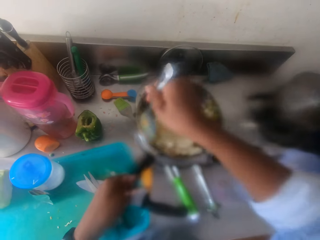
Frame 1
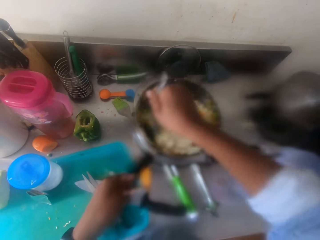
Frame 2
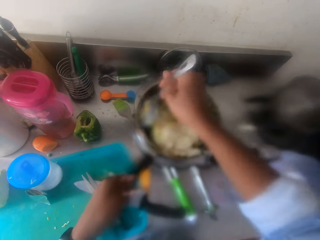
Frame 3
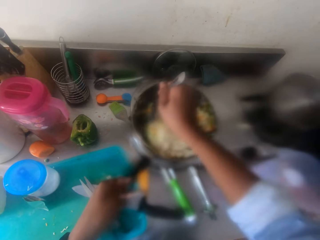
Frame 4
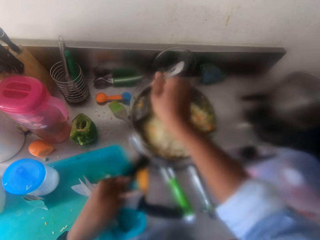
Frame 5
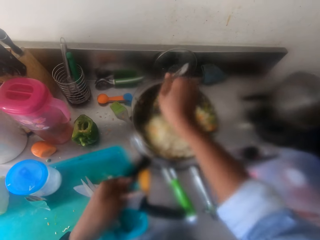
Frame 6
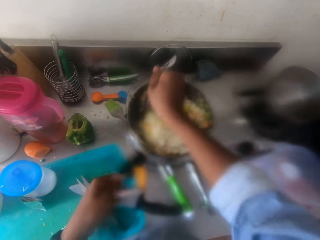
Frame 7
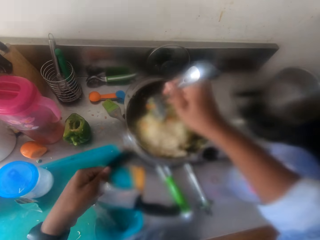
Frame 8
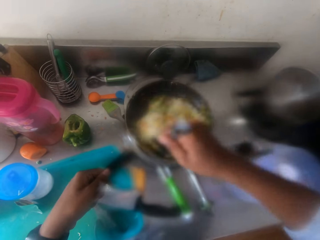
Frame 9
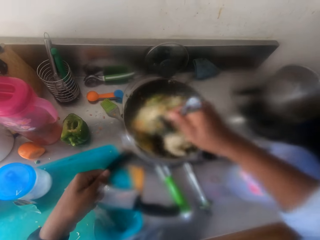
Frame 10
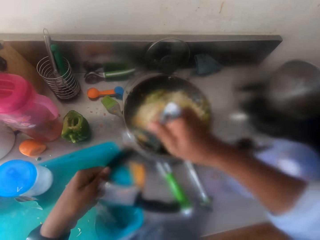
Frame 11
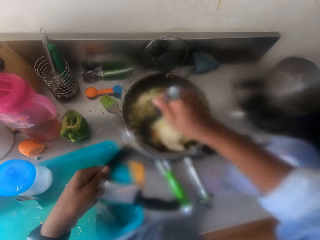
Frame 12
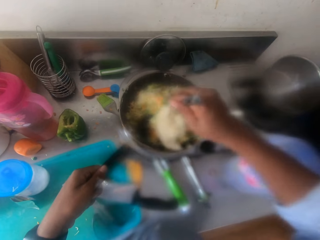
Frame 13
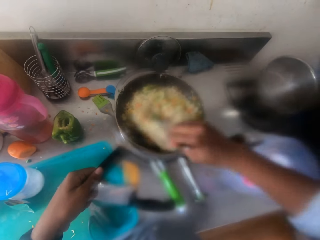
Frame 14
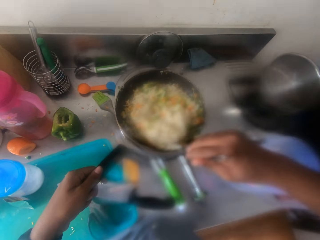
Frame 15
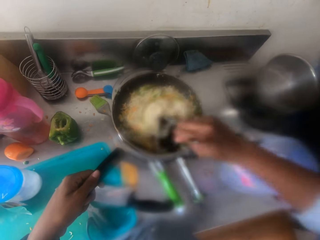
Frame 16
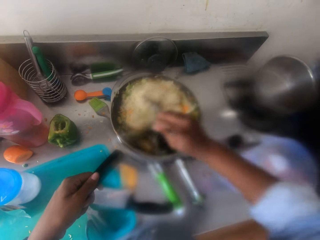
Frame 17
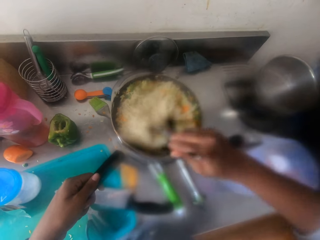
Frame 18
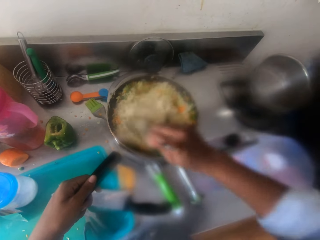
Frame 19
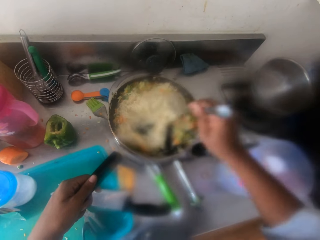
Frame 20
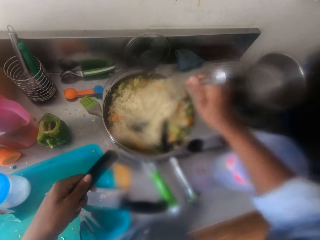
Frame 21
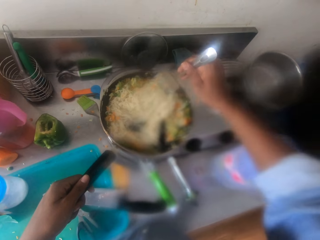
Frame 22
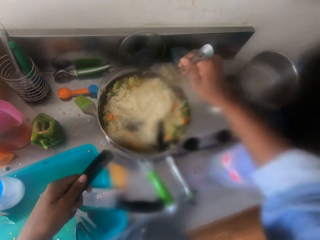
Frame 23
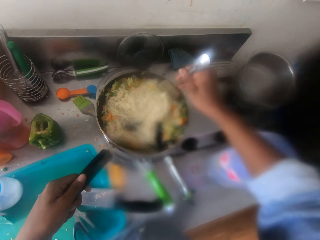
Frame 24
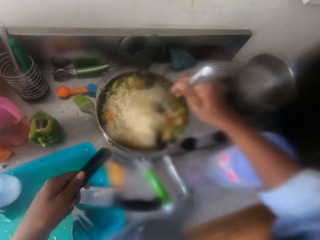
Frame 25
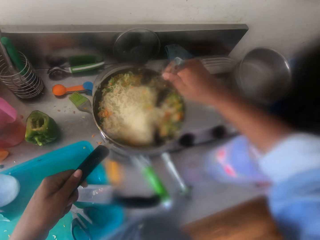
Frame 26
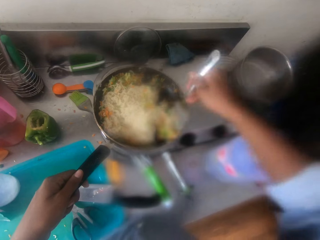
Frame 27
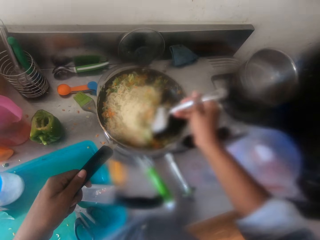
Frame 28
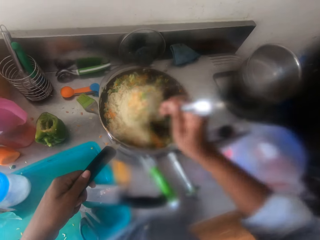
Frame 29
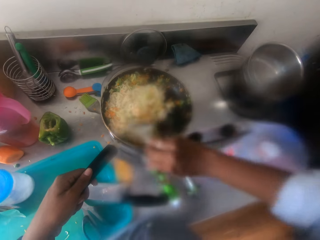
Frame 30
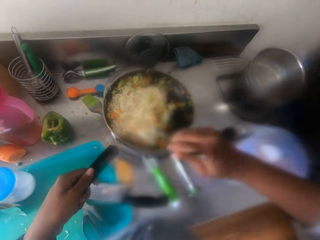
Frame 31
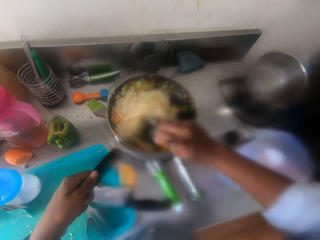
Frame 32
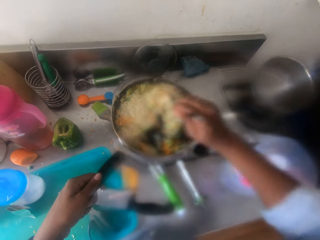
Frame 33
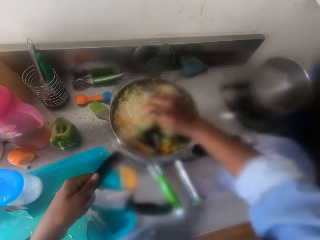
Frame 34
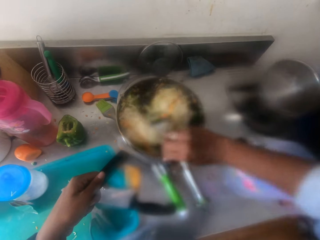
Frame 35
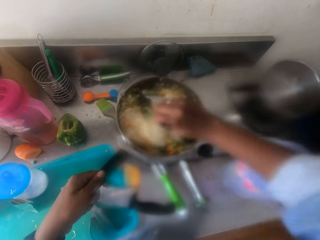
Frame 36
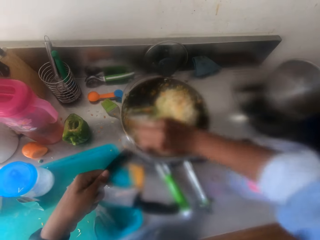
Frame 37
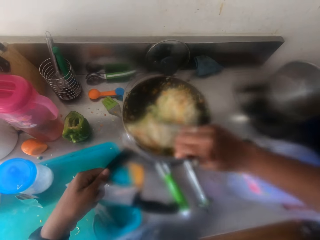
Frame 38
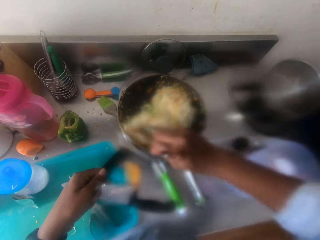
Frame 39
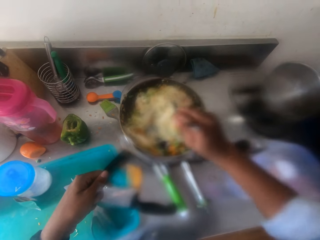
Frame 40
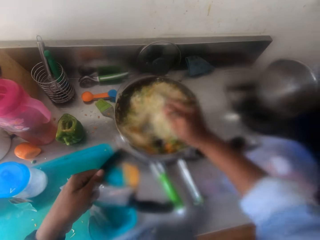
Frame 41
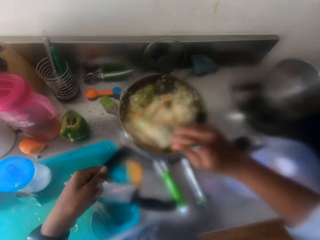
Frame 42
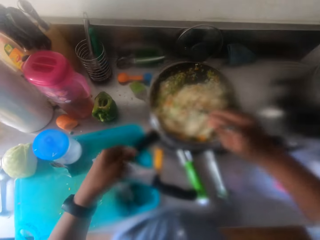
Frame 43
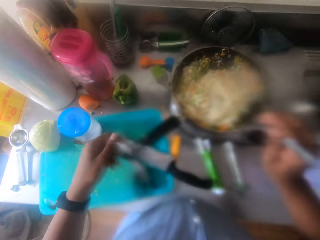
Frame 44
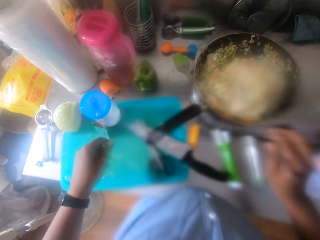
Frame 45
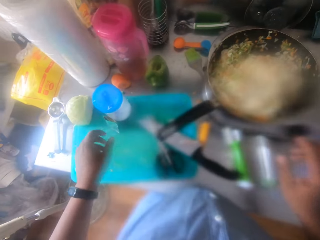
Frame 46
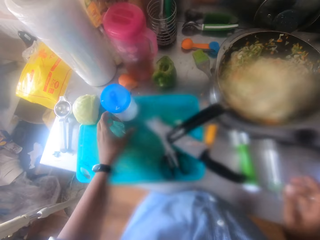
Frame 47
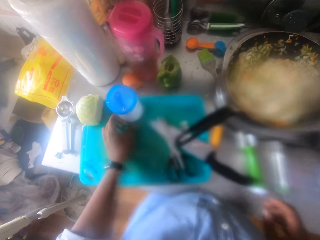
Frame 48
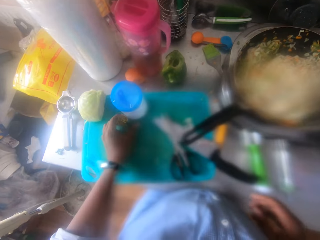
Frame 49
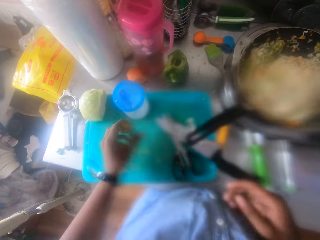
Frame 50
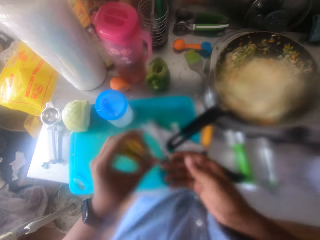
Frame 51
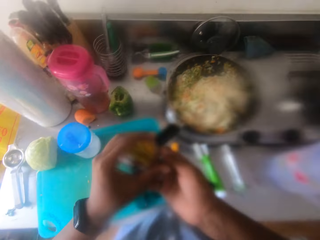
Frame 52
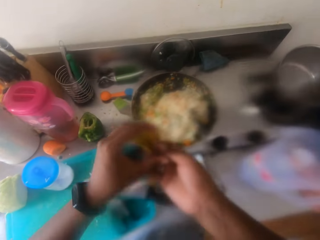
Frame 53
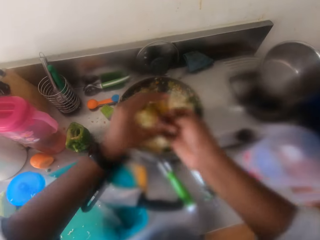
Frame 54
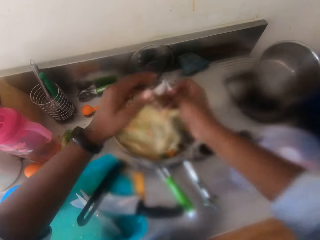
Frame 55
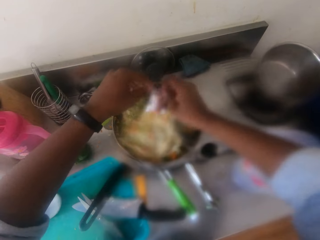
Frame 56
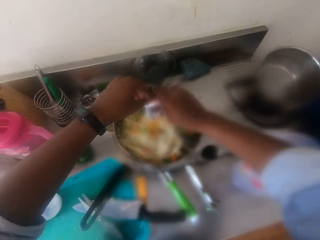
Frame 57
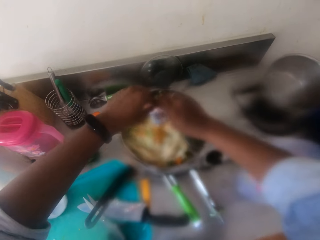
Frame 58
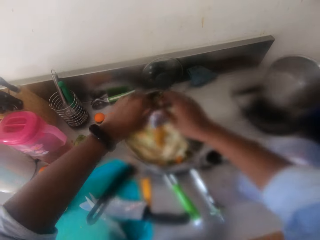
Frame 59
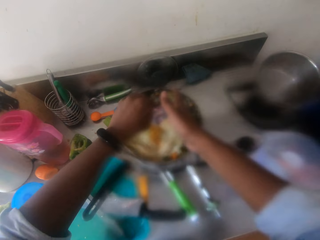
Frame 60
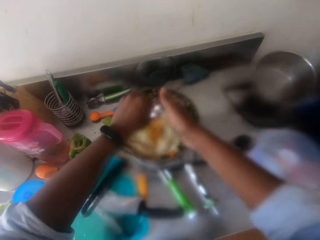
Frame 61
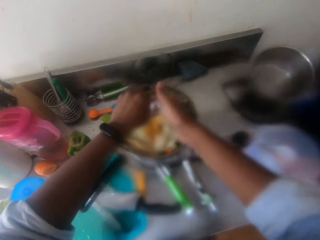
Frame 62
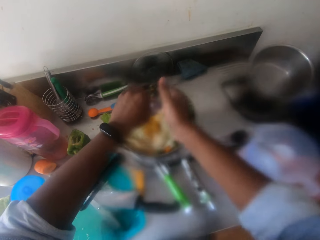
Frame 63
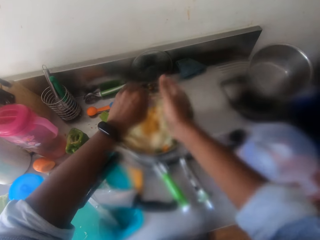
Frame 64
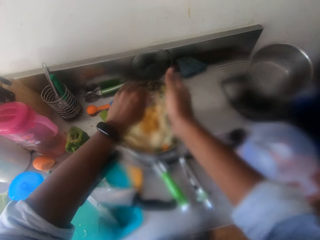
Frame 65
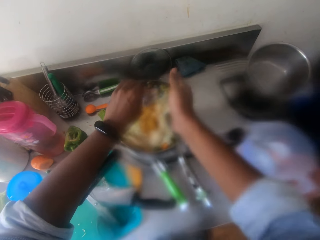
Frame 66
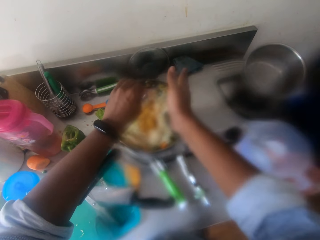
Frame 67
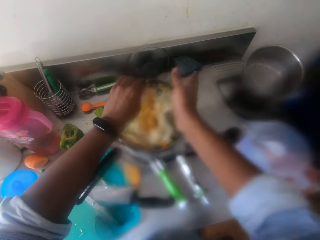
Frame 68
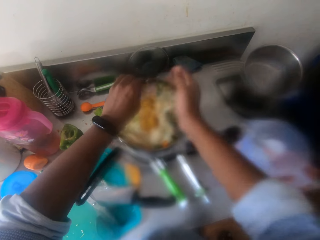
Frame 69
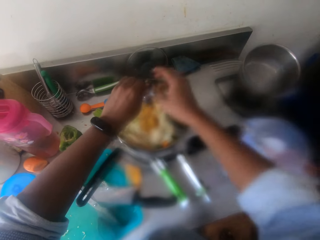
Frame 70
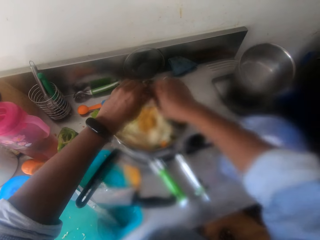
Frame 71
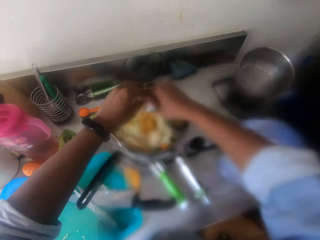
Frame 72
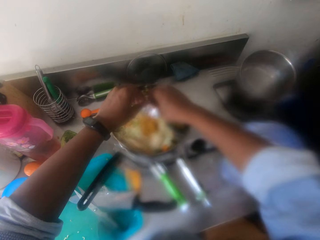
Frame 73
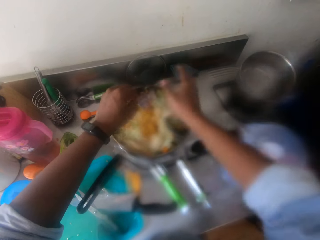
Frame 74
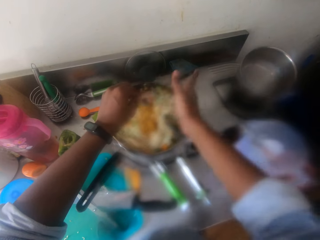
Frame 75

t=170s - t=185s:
The camera wearer removes his left hand from the frying pan handle. He drops the spoon on the frying pan. He picks up the seasoning or sachet from the chopping board. He exchanges the hands holding the sachet. He pours the seasonings inside the spaghetti. He taps the sachet.

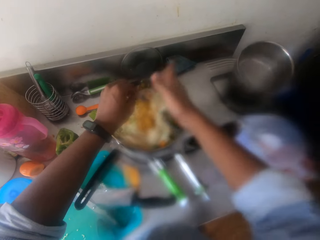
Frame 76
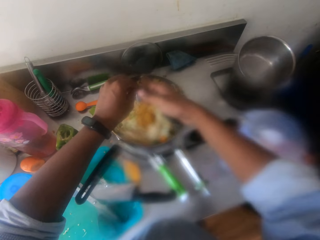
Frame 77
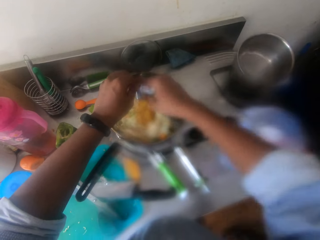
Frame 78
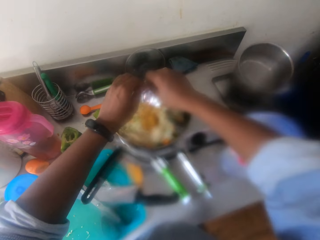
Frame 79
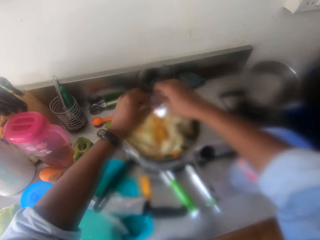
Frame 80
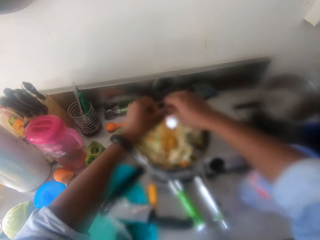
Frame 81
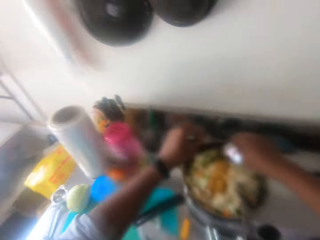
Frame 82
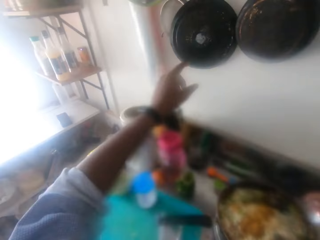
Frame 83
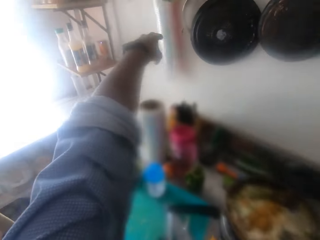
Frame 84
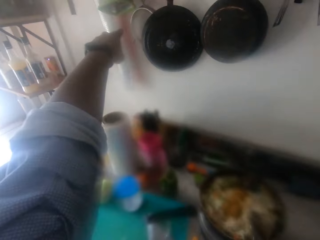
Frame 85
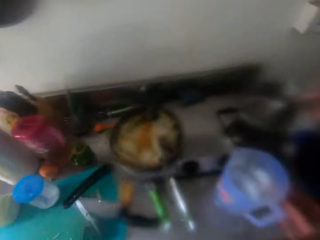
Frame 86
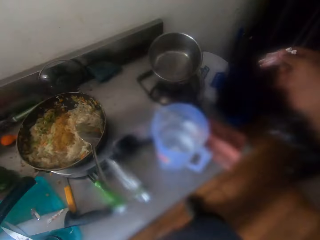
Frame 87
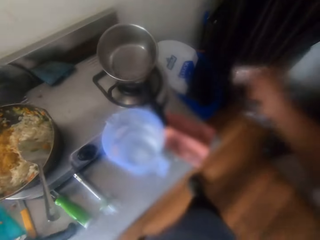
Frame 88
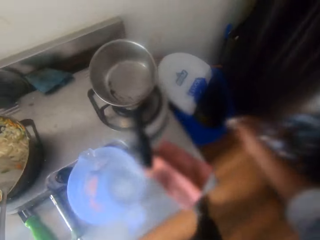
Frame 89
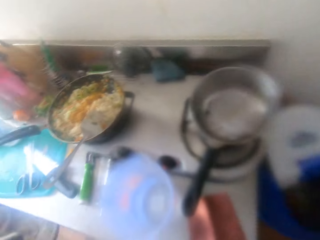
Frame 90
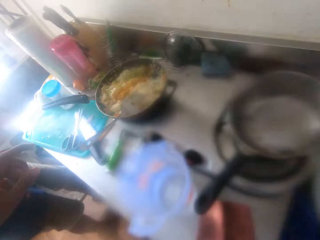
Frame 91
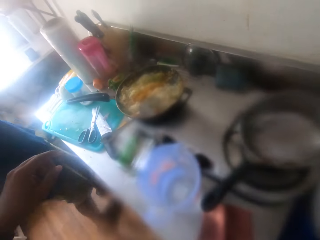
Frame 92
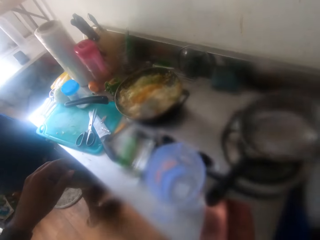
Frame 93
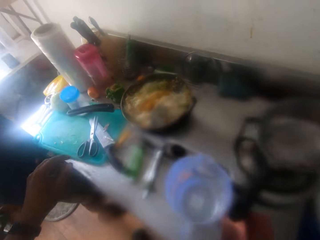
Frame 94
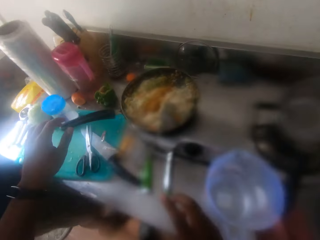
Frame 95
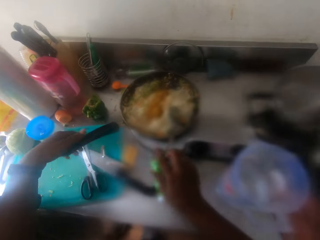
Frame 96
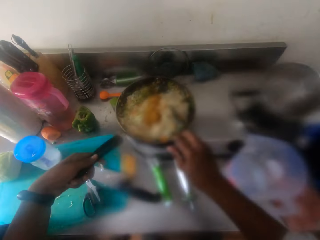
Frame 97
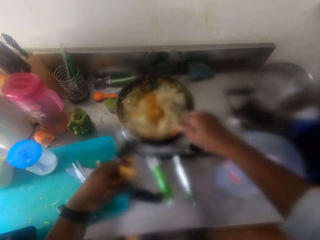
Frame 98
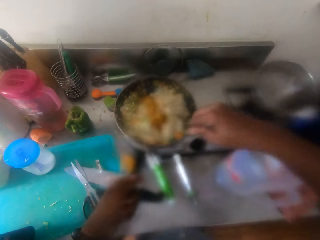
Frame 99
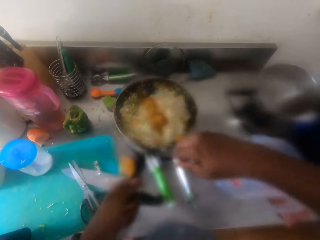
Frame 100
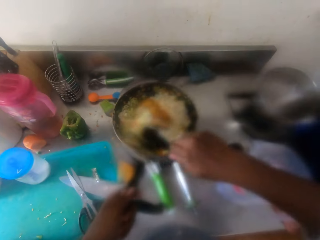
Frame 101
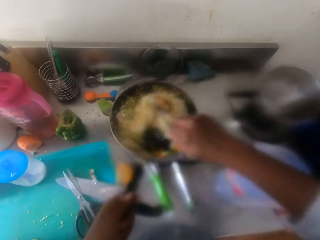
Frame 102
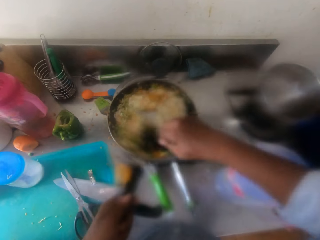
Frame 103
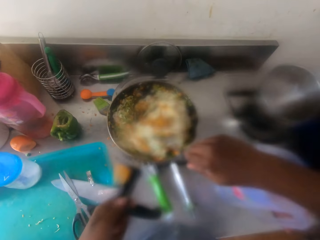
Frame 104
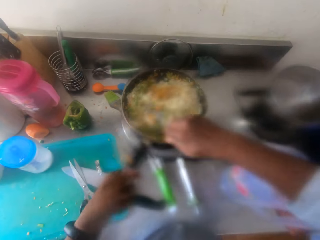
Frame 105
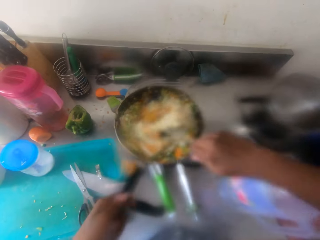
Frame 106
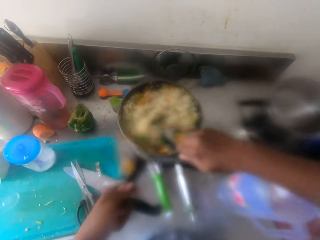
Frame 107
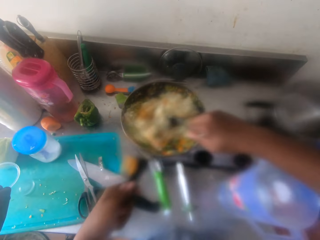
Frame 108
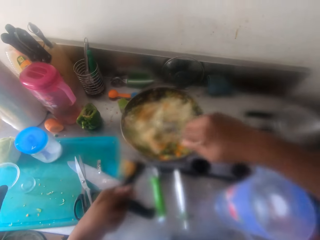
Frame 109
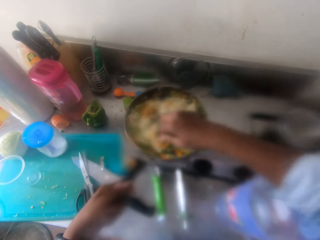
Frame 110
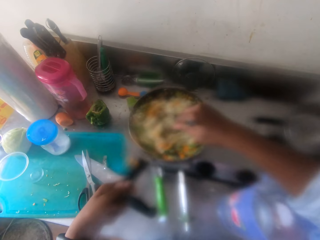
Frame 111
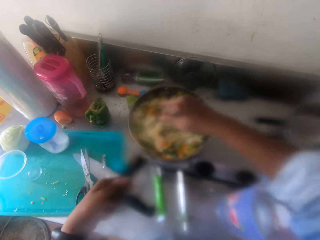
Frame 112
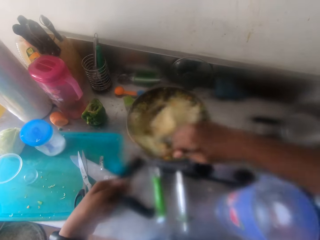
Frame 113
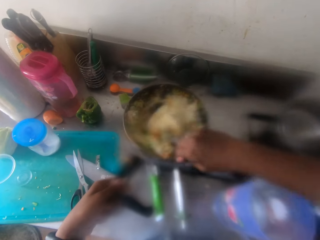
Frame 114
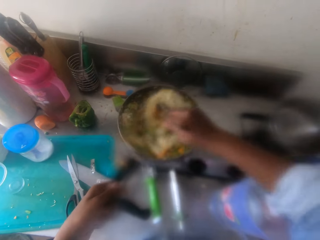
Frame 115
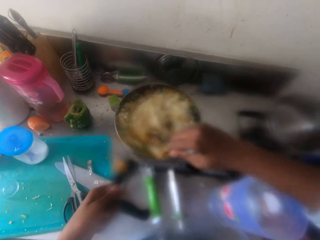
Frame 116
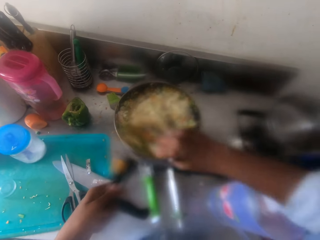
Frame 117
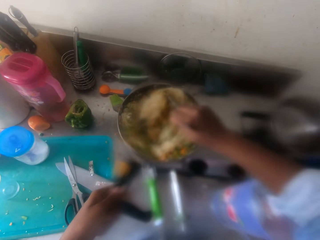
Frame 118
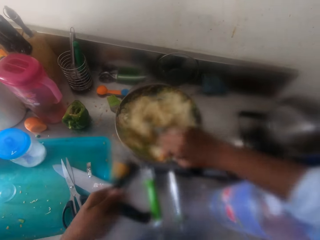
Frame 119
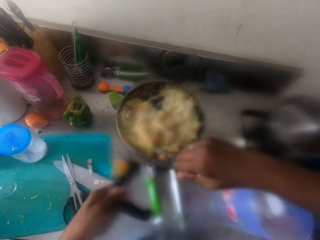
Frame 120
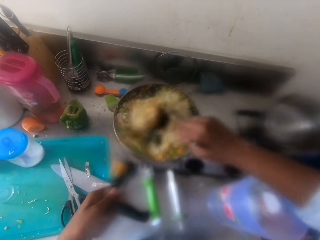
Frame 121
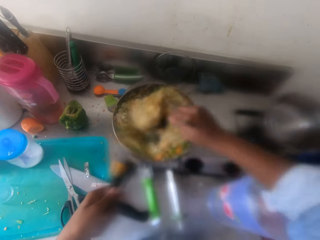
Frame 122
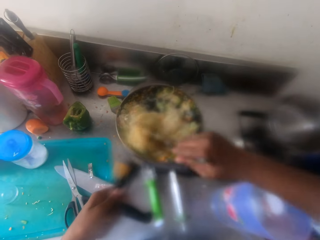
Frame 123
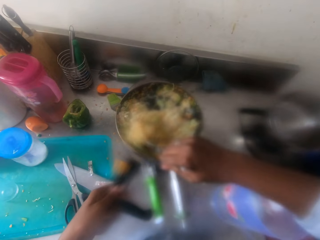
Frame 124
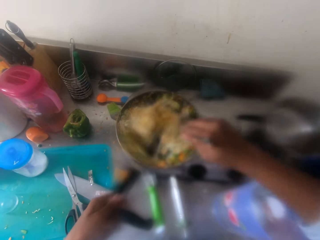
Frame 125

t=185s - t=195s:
The camera wearer points at utensils. He disposes of the seasoning sachets. He holds the frying pan handle with his left hand. He picks up the spoon from the frying pan. He stirs the spaghetti with the spoon. He shakes the frying pan with ingredients with his left hand.
